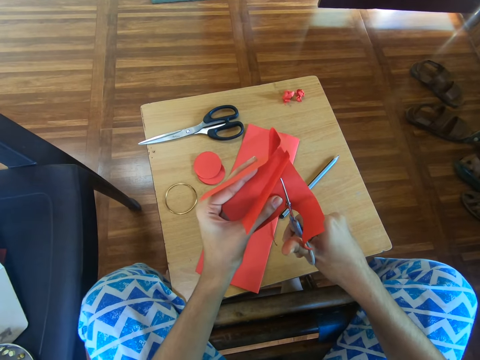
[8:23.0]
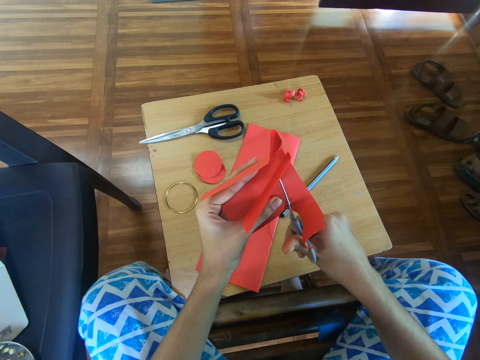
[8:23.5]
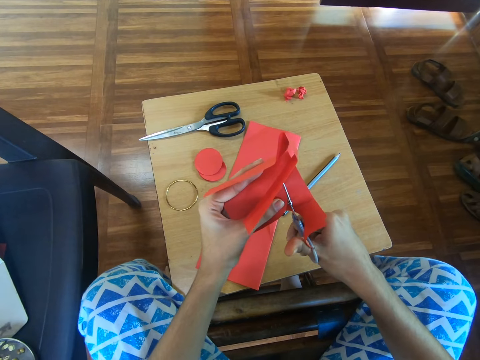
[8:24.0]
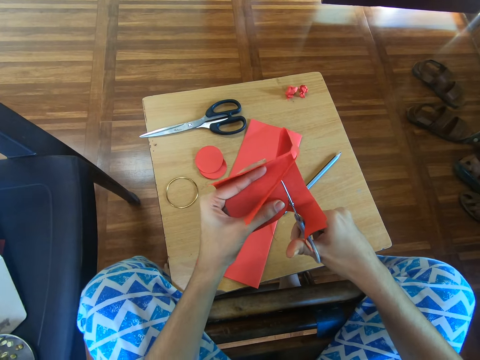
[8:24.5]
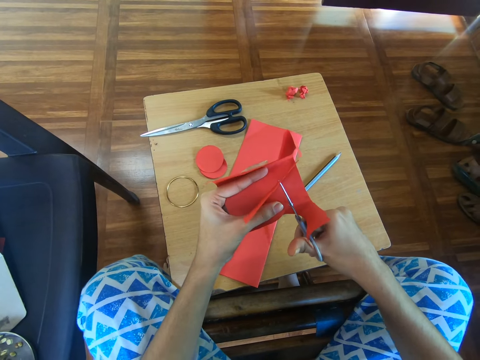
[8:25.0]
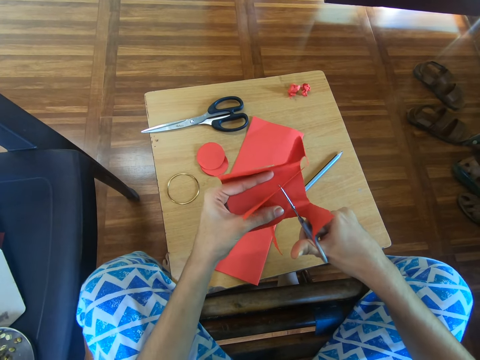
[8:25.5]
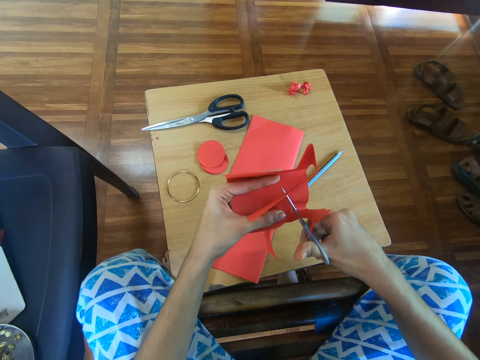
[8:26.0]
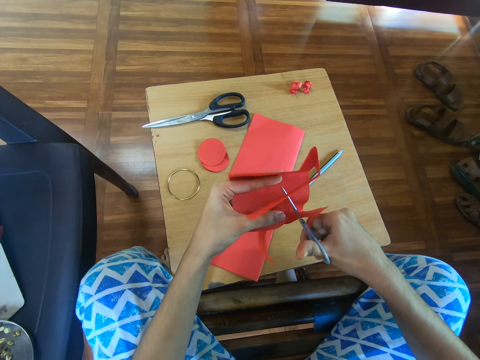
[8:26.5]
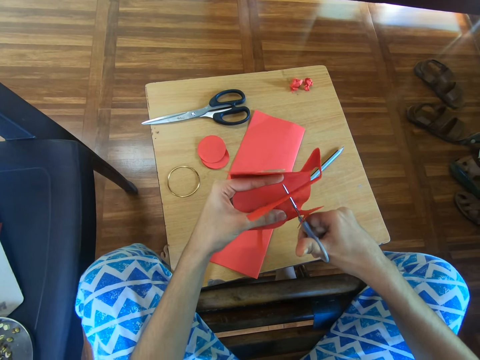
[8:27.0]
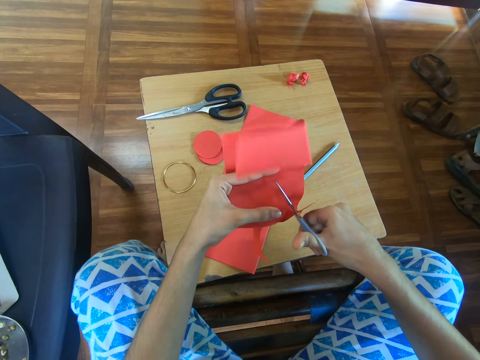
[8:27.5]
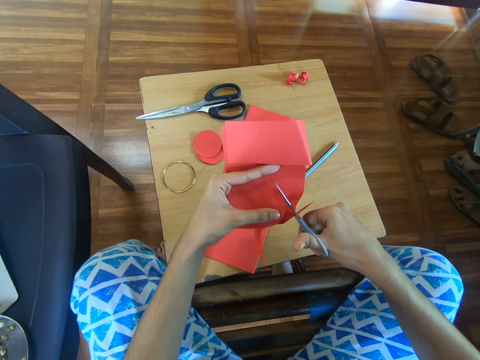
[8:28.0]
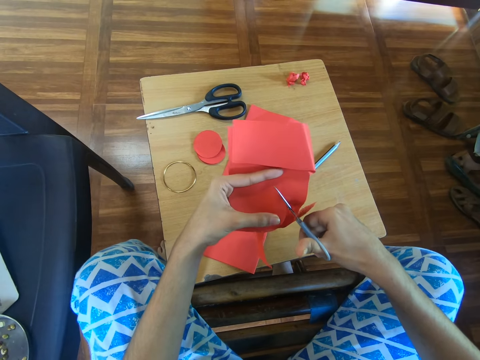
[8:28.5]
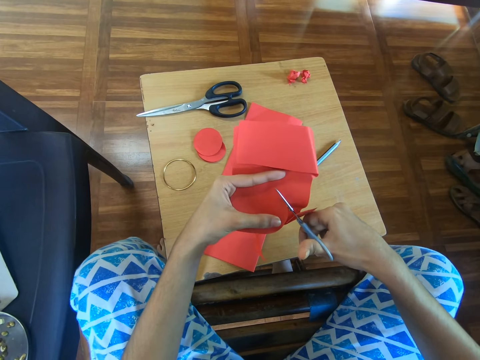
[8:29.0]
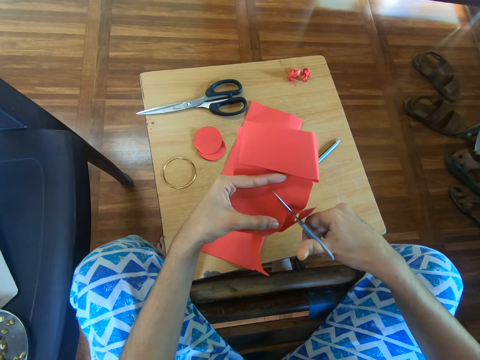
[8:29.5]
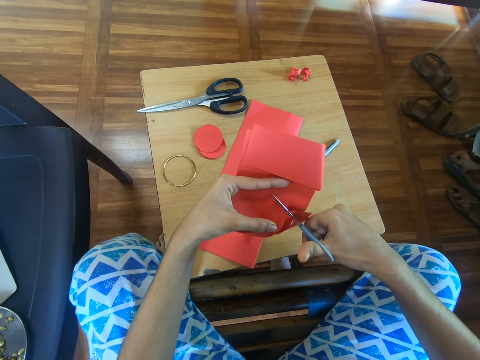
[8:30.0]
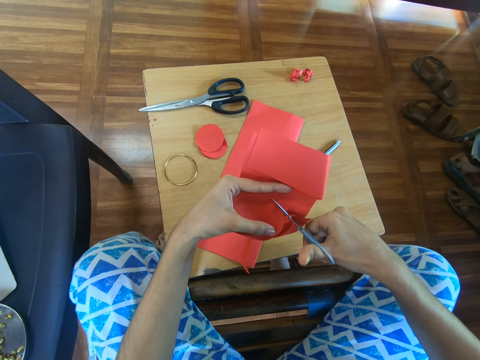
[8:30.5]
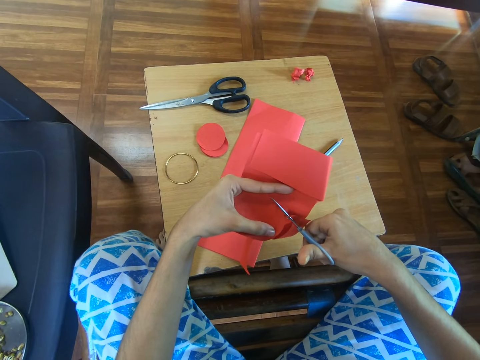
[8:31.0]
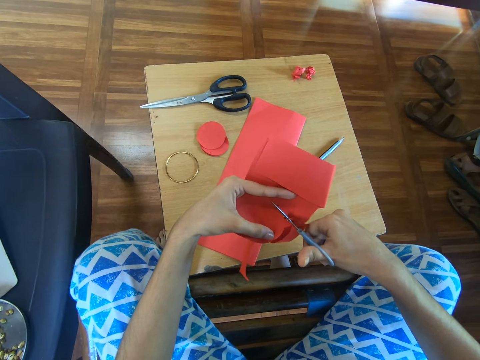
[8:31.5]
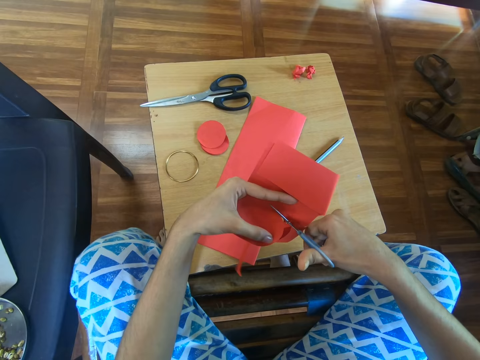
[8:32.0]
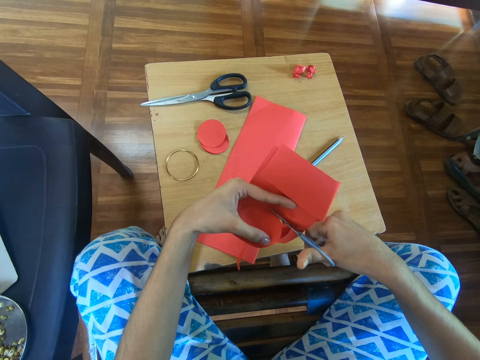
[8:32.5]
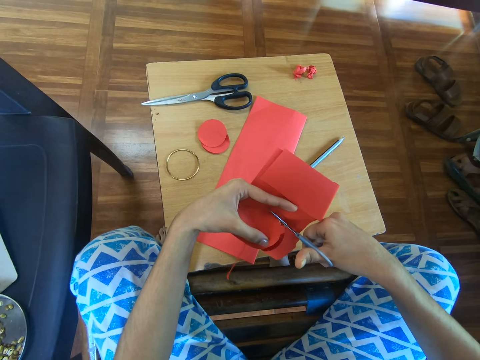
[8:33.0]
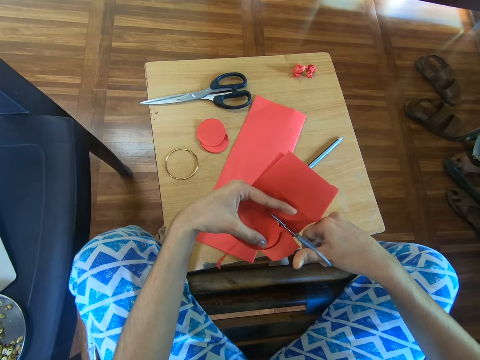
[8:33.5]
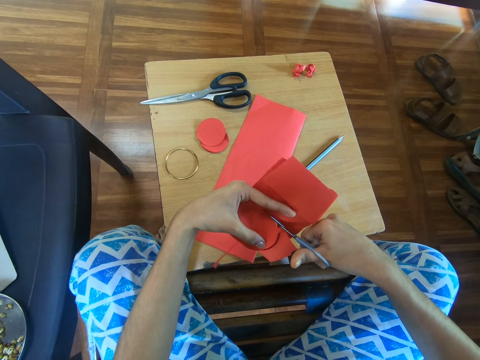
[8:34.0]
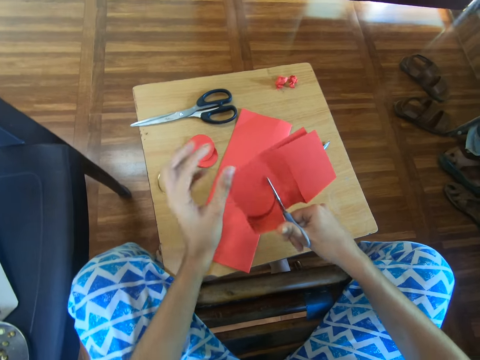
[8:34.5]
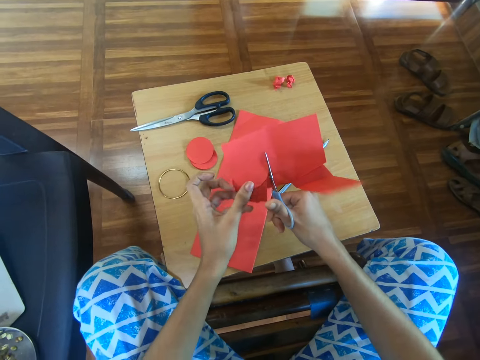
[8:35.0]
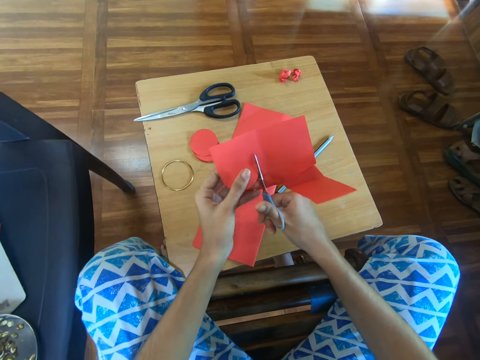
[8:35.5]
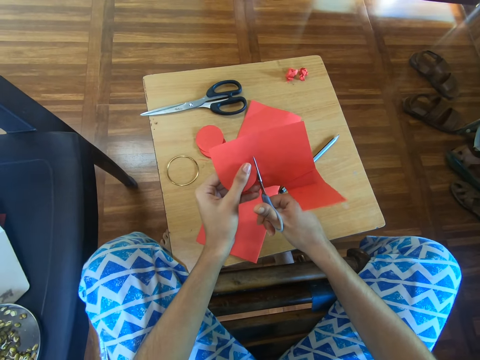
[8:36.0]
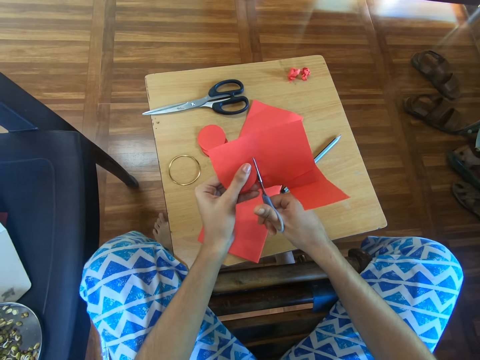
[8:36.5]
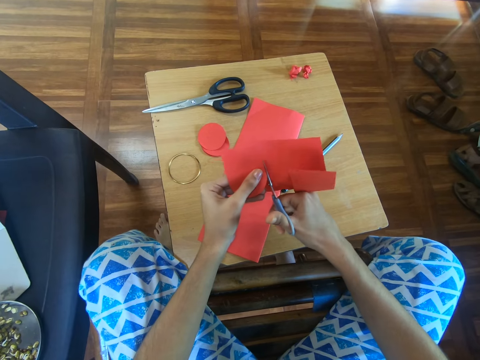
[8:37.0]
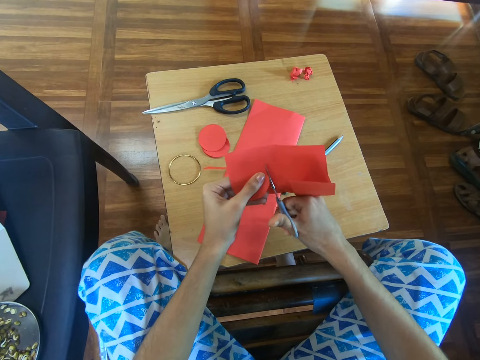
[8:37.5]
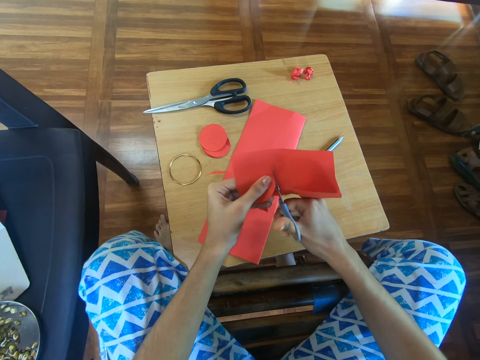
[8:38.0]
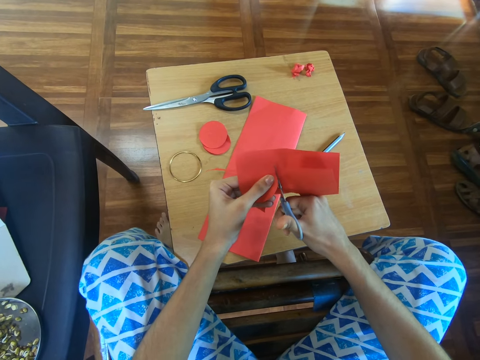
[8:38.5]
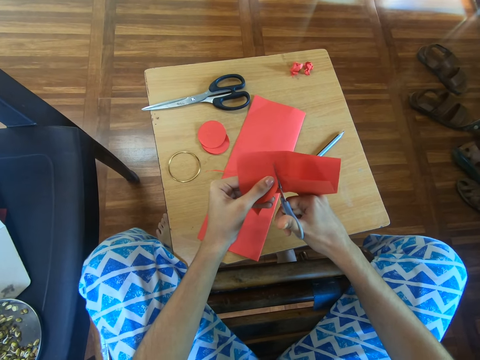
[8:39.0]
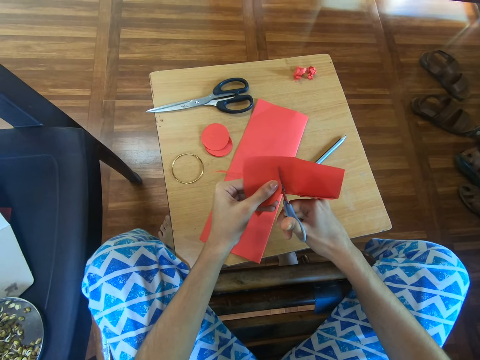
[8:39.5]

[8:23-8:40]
The camera wearer adjusts the left hand on the craft paper. They cut the craft paper using the scissors.

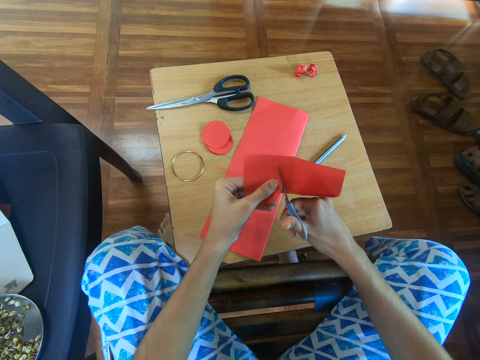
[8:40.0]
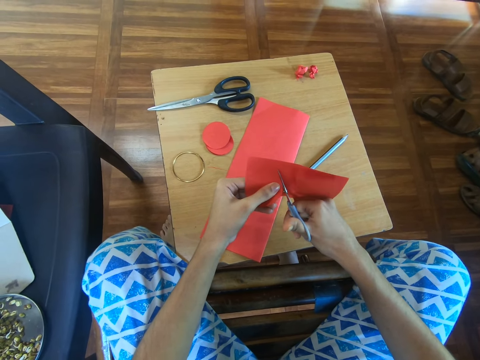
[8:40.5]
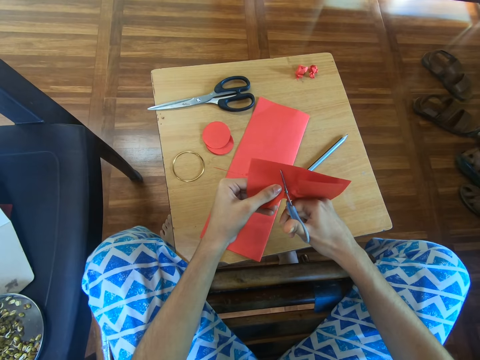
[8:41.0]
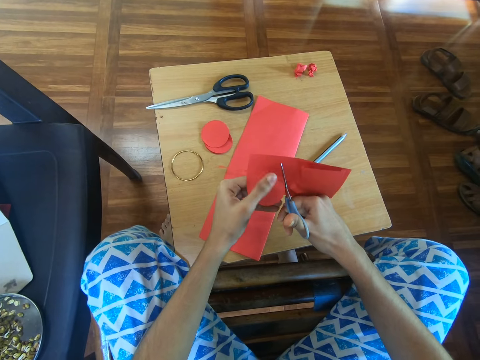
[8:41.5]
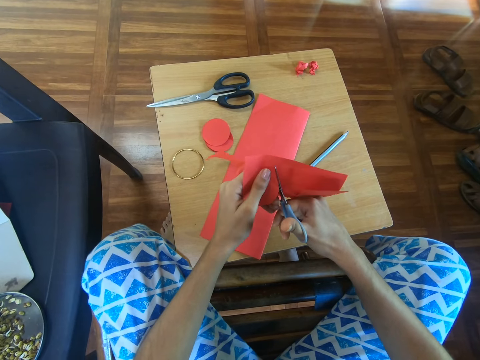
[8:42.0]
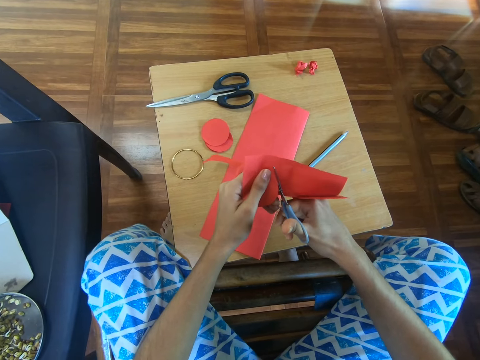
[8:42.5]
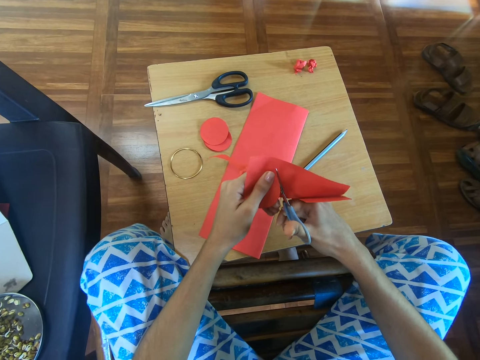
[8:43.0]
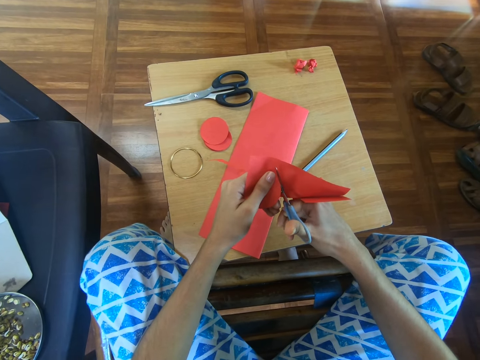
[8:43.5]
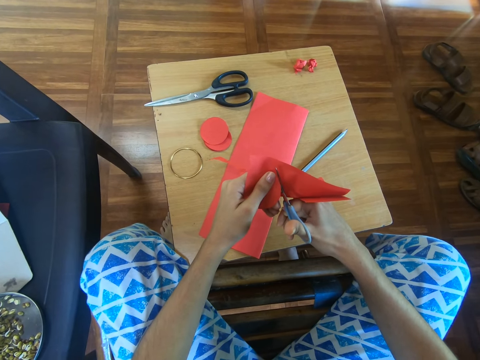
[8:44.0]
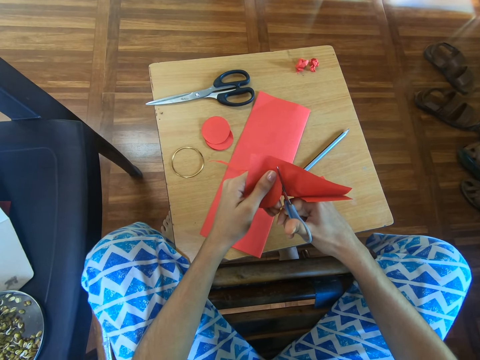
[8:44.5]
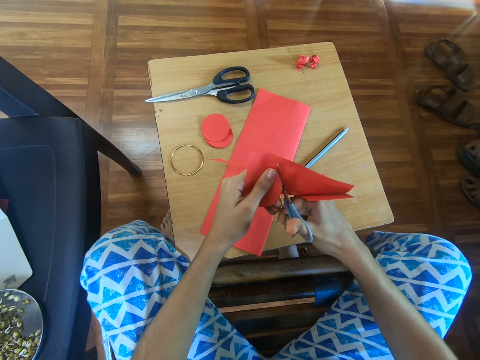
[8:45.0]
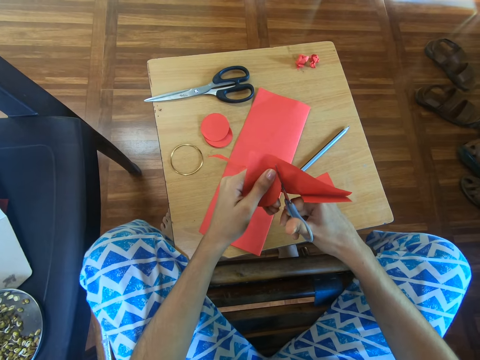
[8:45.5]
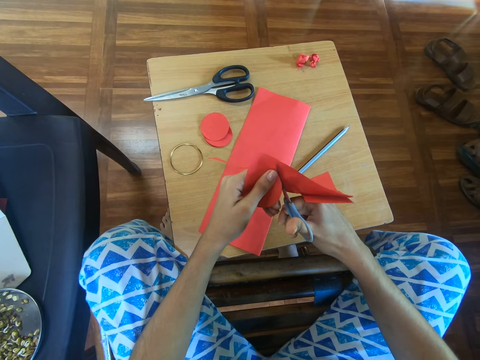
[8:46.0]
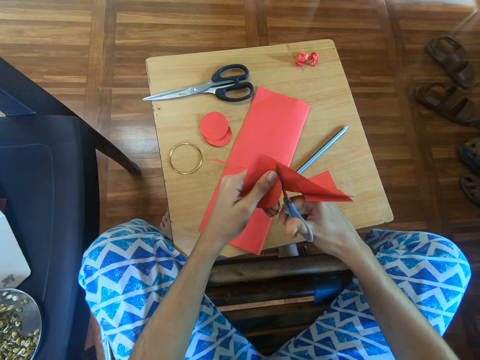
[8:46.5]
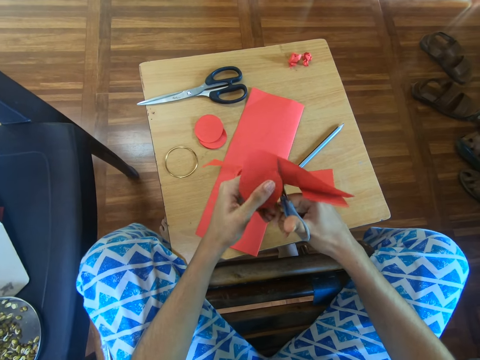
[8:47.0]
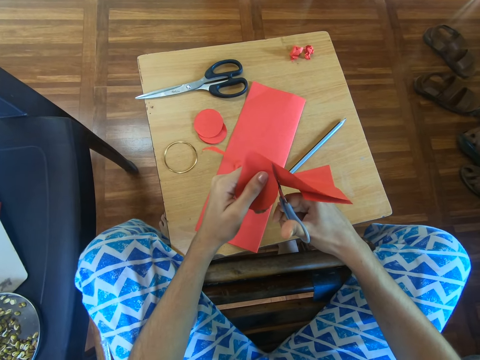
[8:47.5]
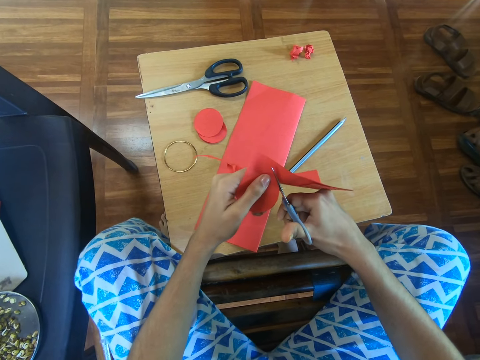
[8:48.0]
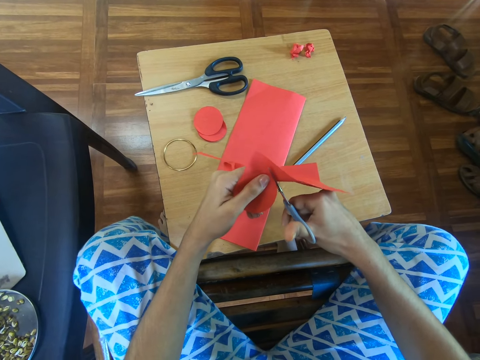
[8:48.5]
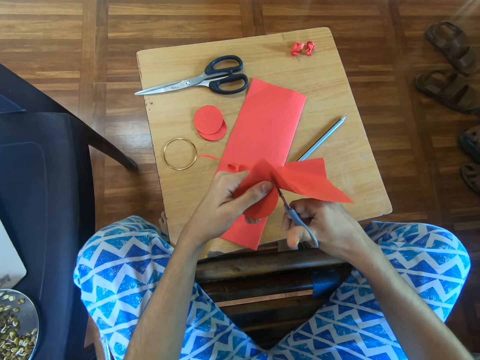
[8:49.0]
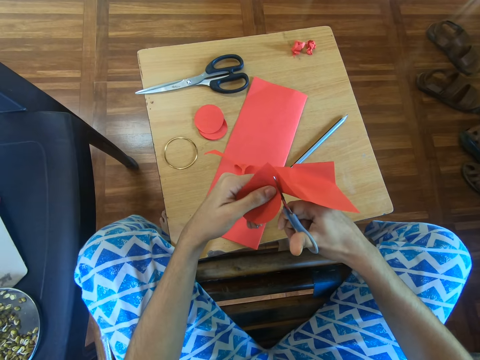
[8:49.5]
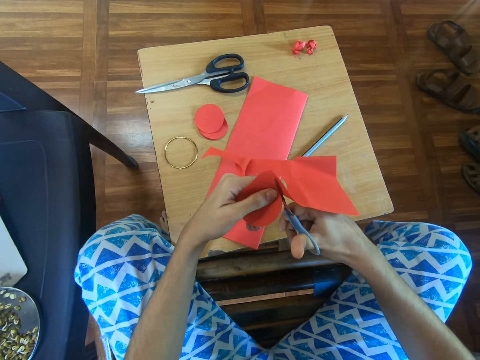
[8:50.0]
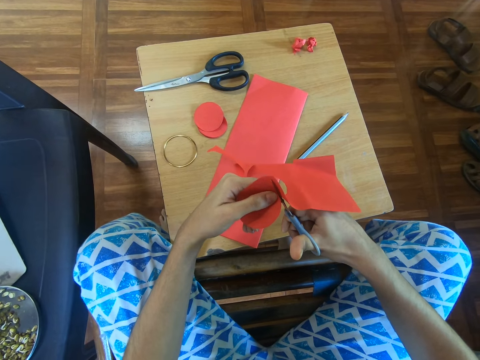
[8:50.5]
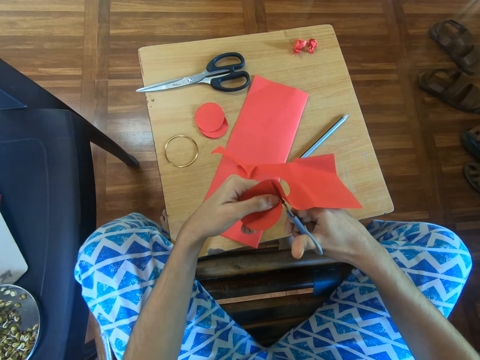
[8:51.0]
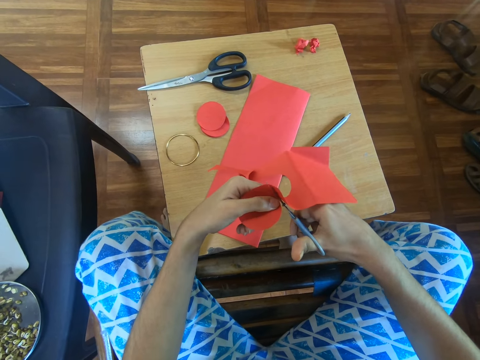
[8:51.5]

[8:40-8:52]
The camera wearer adjusts the left hand on the craft paper. They cut the craft paper using the scissors. They adjust the left hand on the craft paper. They cut the craft paper using the scissors.
